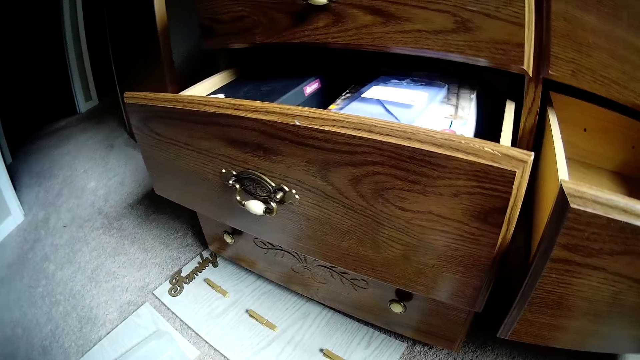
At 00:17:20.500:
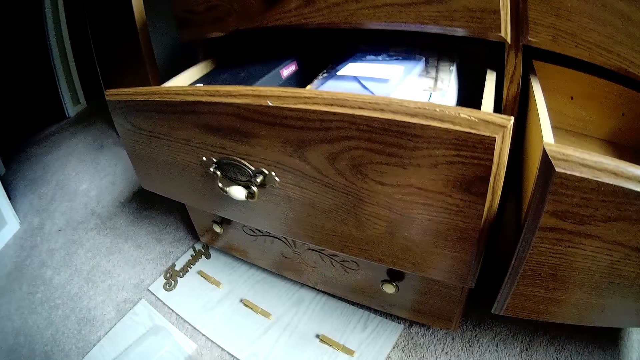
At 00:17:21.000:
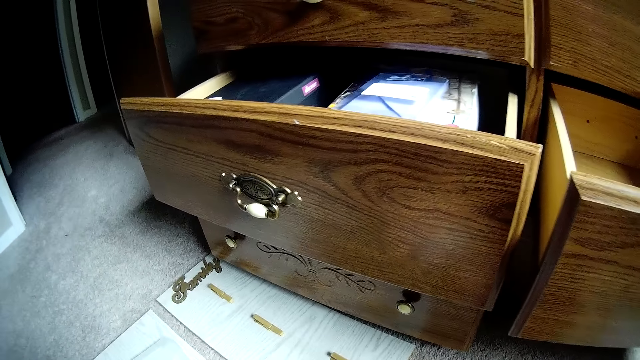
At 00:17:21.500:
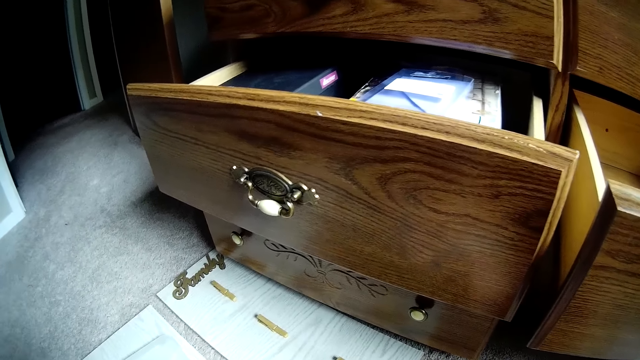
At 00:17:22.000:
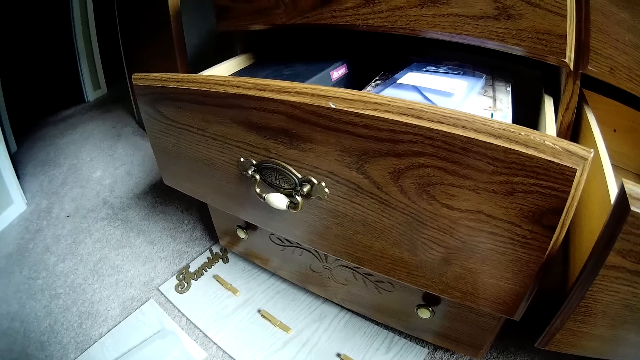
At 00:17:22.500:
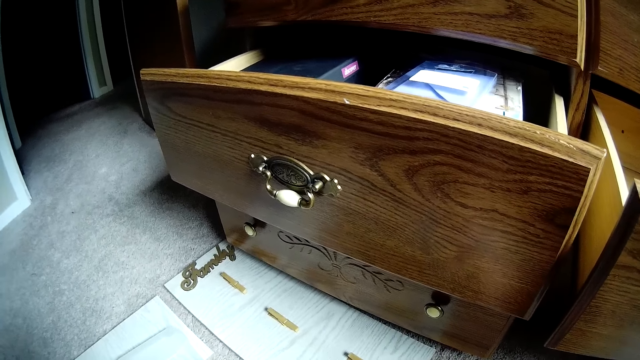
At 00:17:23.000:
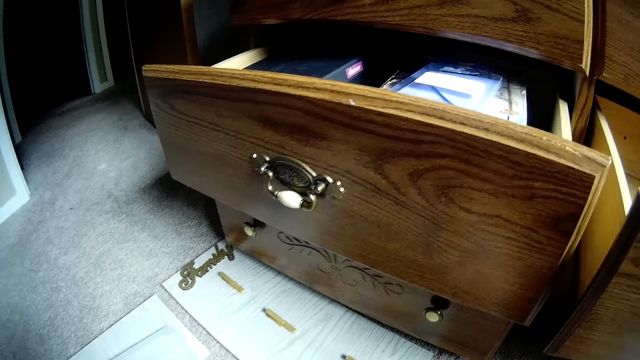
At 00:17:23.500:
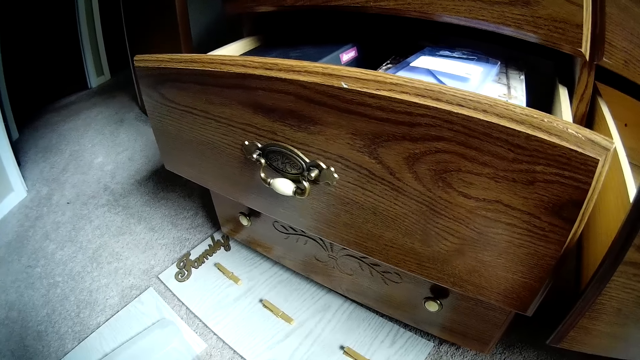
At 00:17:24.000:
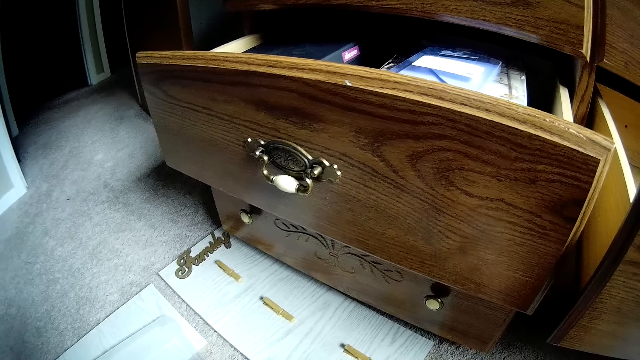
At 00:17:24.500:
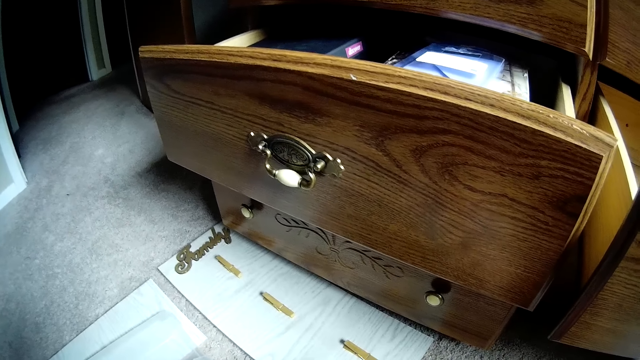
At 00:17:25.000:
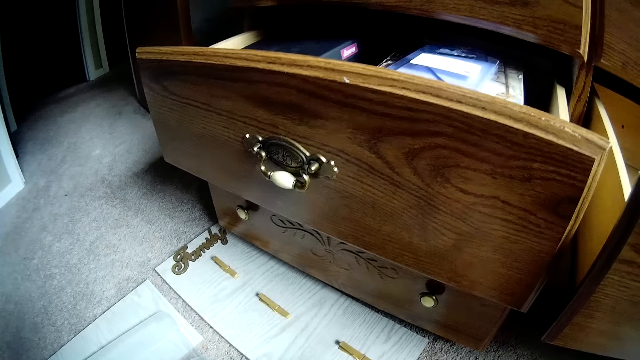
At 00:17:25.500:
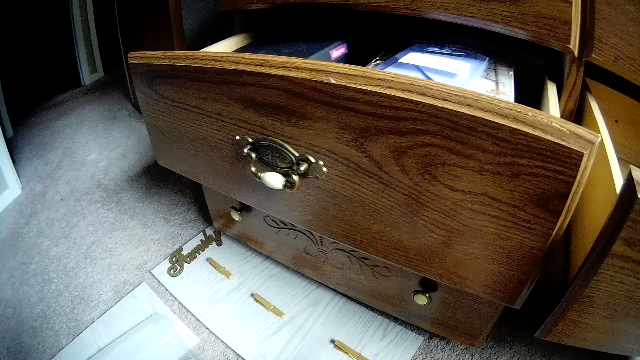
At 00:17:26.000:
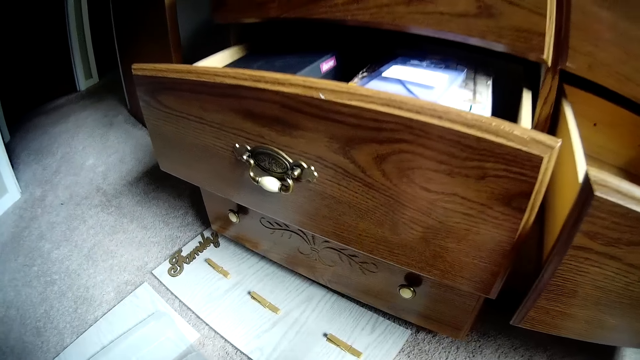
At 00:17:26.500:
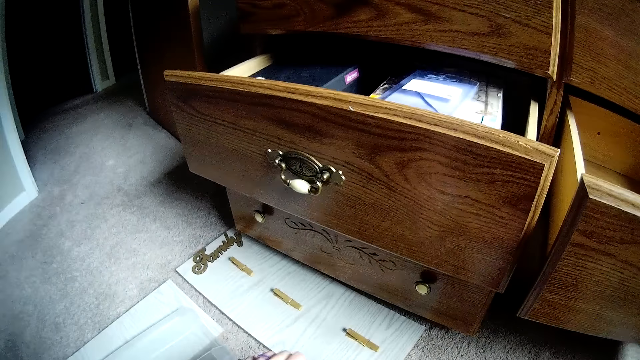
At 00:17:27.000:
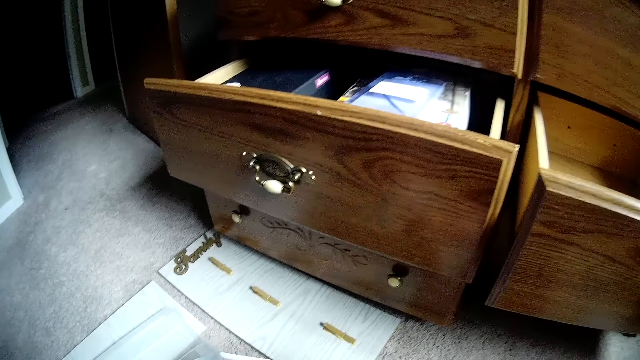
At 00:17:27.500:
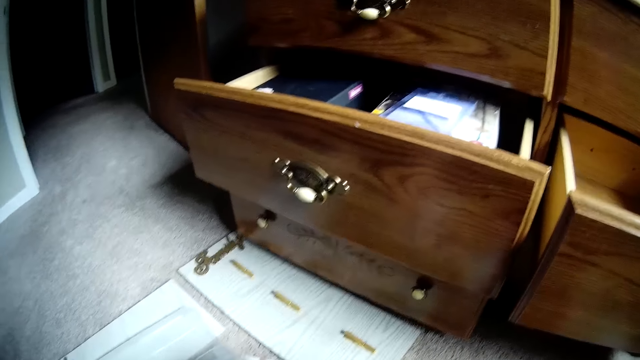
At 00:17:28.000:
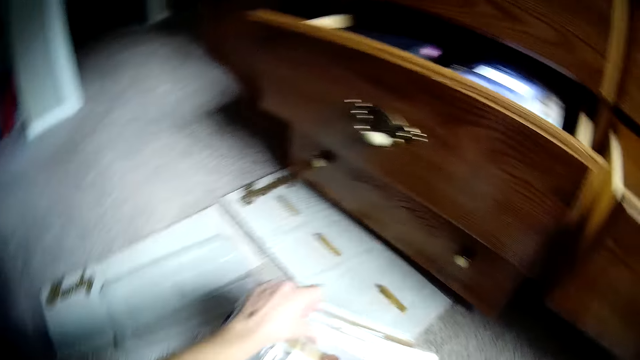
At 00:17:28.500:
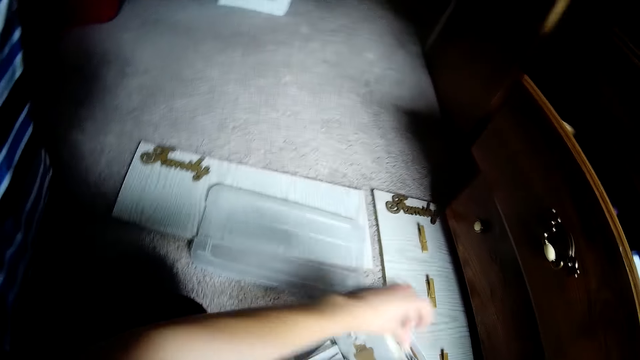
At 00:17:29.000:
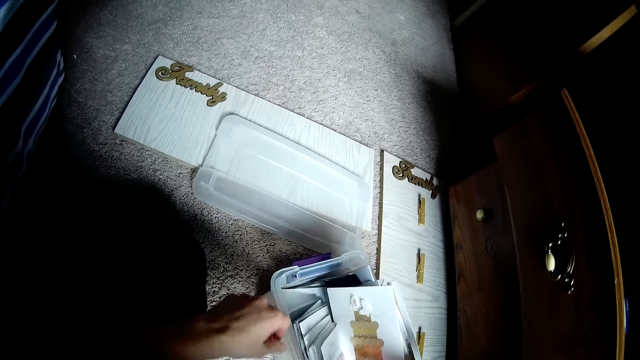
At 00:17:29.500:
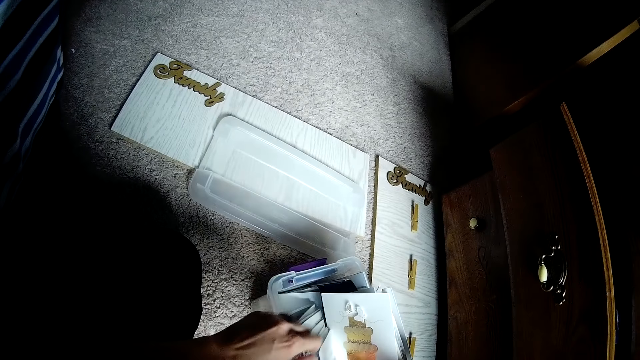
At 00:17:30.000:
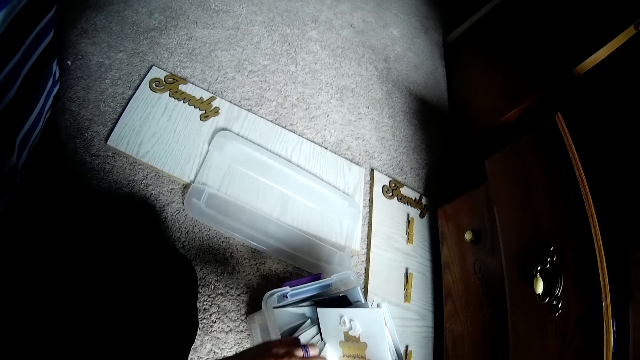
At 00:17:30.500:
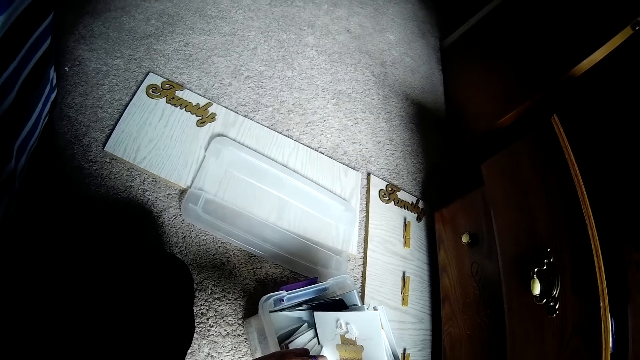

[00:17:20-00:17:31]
The camera wearer looks at the file. They search the plastic container.

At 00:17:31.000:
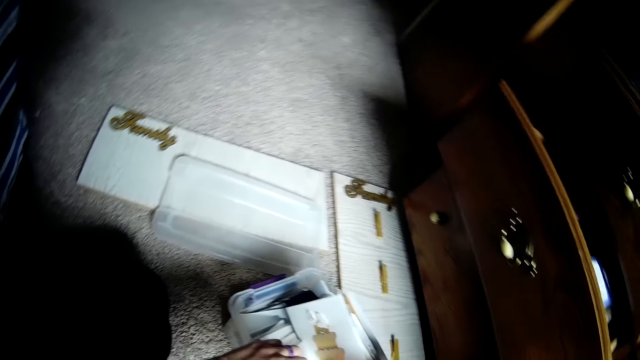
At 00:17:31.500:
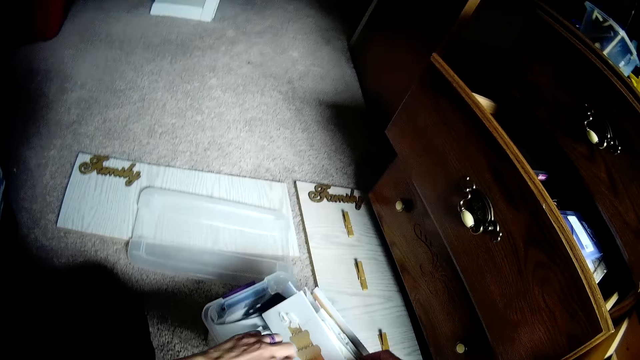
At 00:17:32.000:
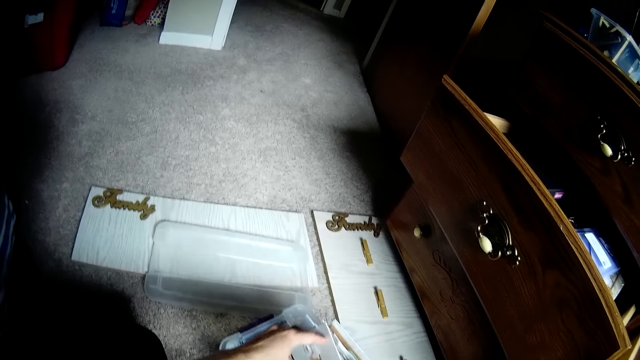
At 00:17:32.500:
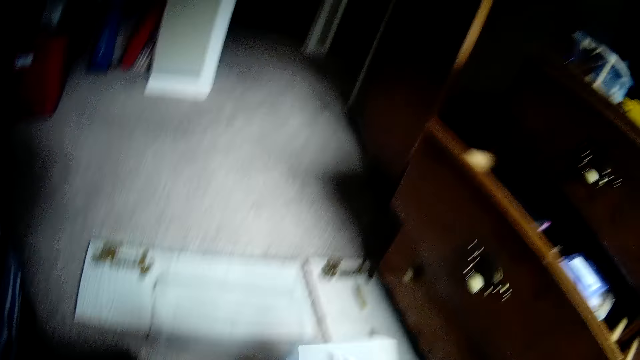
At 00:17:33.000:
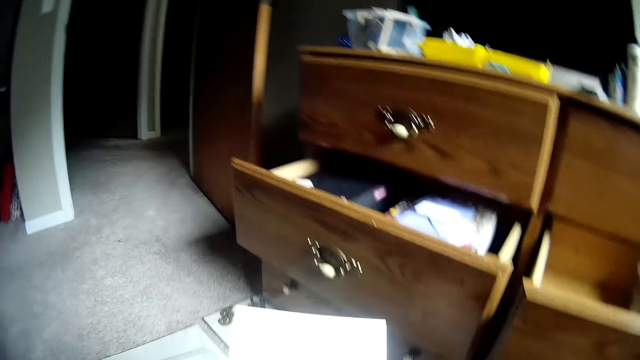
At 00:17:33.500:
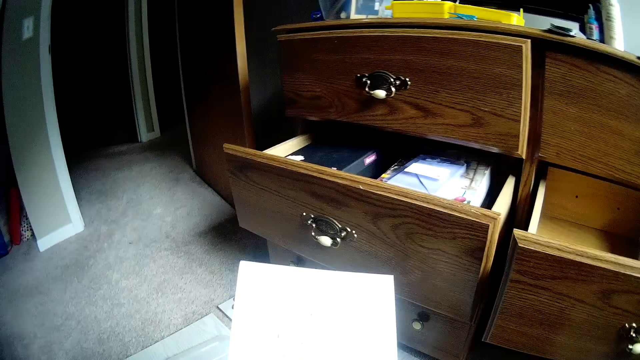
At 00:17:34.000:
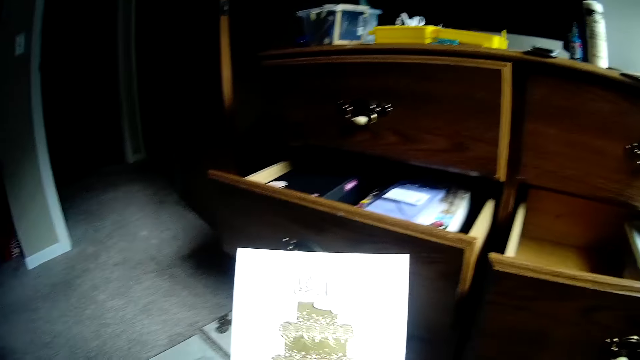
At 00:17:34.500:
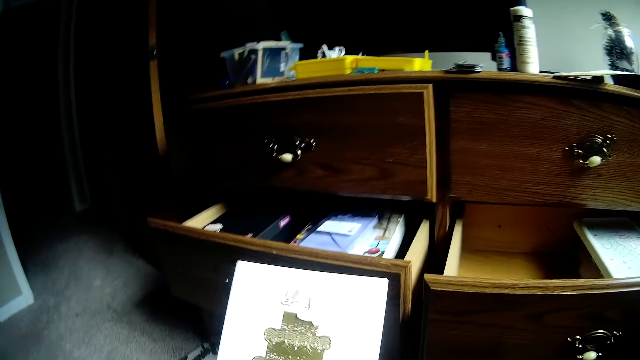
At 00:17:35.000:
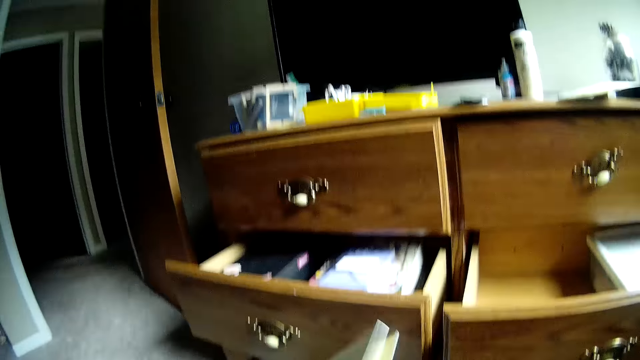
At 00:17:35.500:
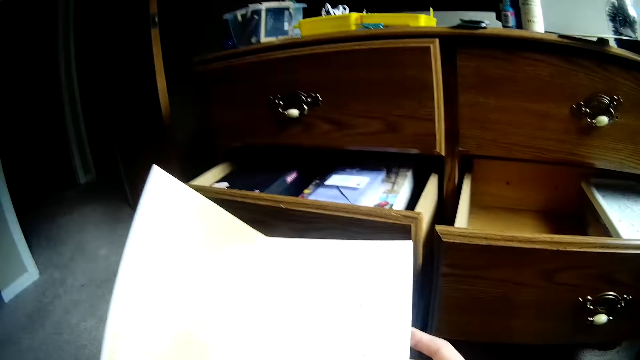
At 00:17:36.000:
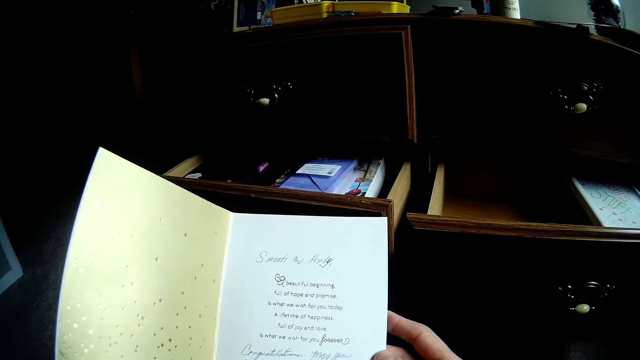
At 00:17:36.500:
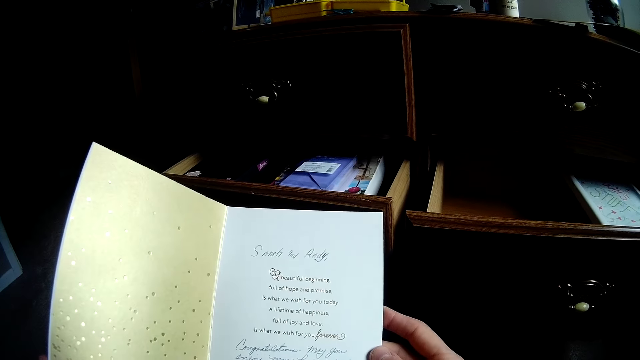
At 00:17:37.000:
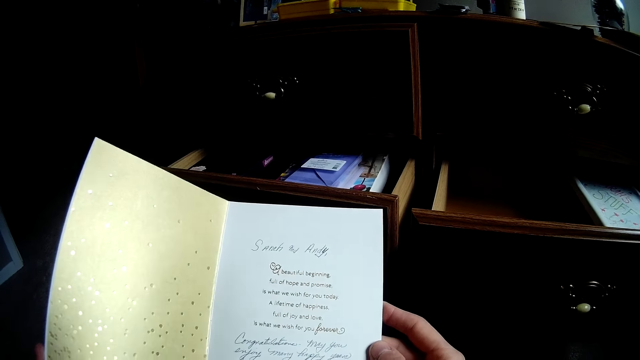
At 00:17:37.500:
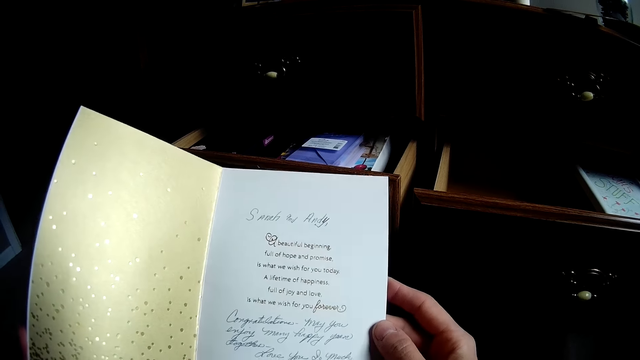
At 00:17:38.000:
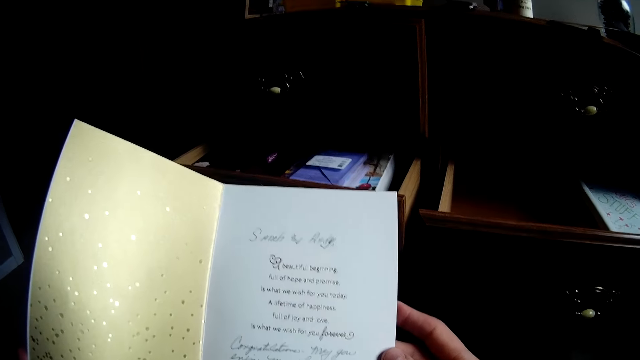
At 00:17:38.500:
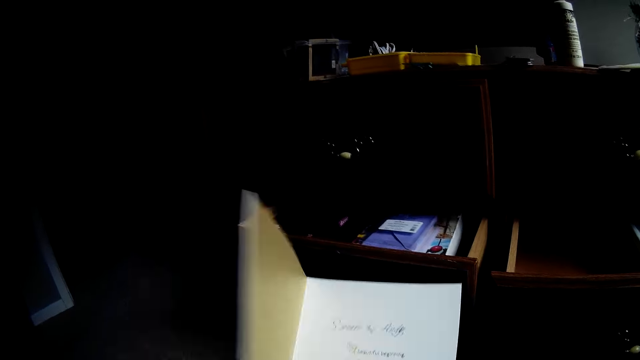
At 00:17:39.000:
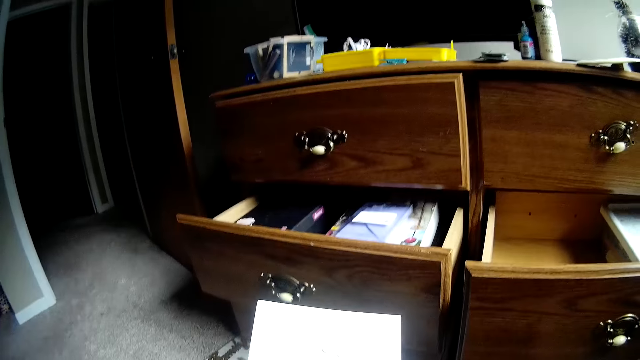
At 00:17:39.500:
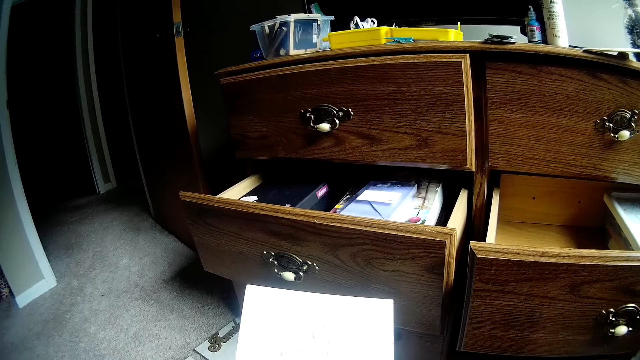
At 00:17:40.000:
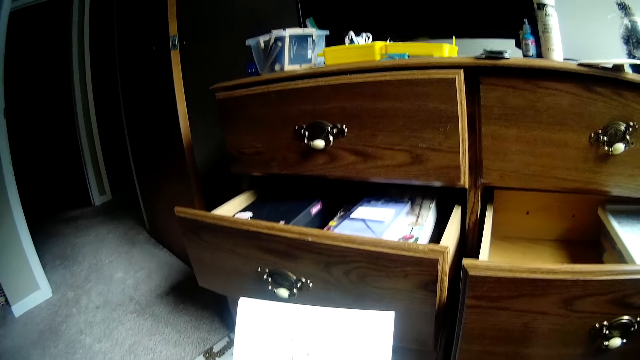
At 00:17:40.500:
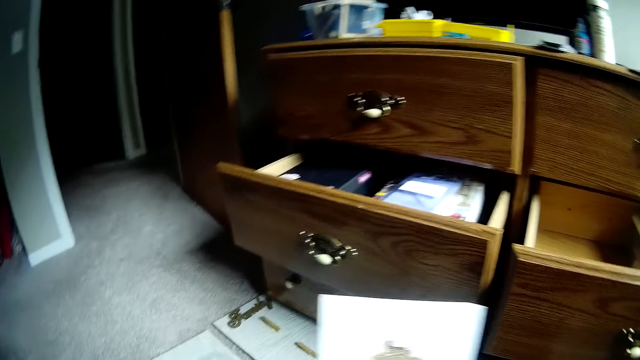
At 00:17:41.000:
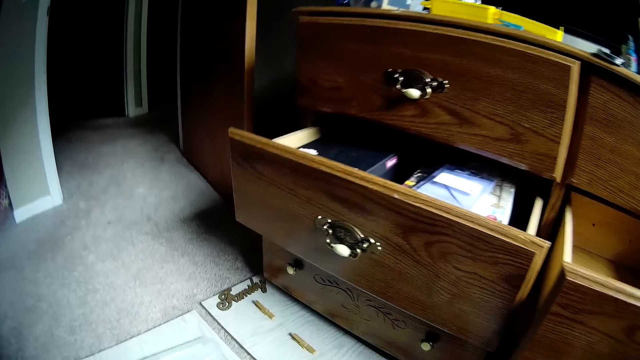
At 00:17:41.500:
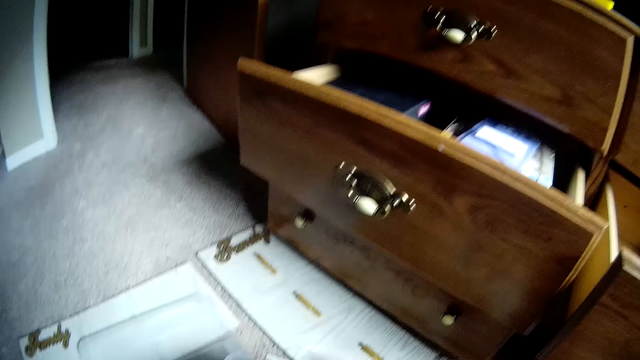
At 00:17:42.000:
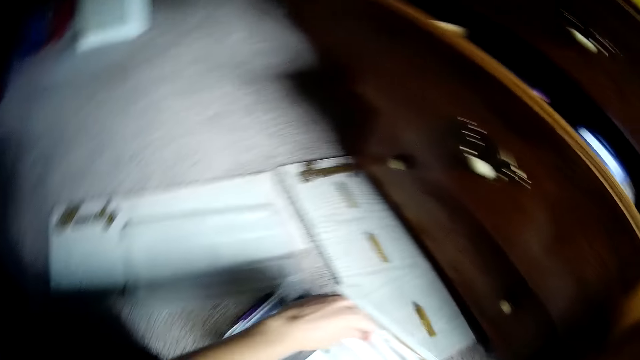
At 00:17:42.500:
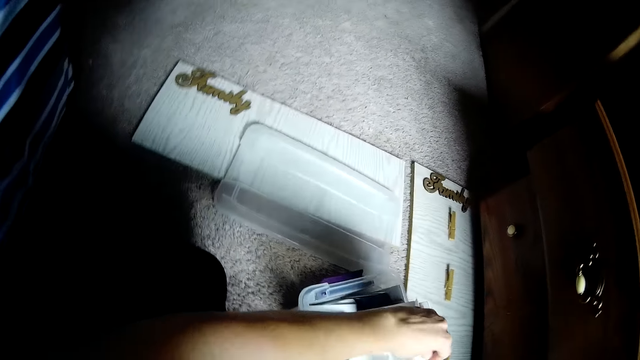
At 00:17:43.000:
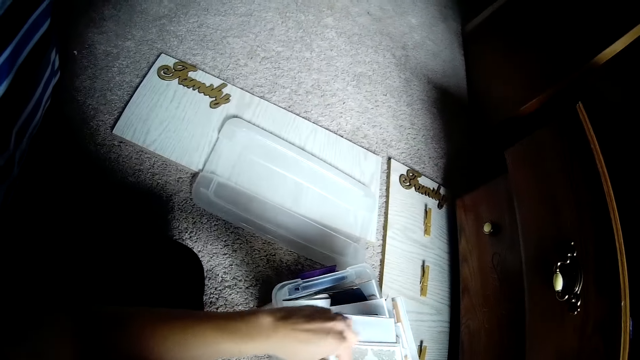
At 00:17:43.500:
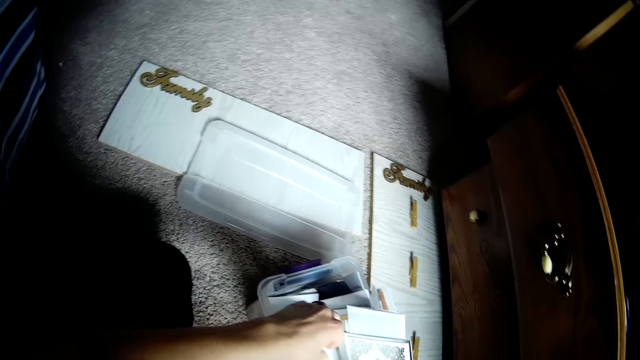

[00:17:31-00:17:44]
The camera wearer reads another card. They pick up the paper. They open the card or book. They read the book. They close the book. They place the book on the table. They search the plastic container.
